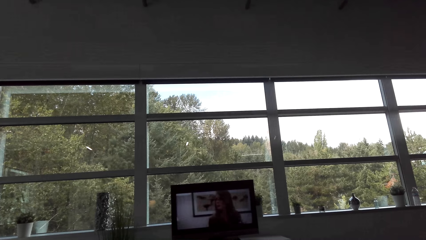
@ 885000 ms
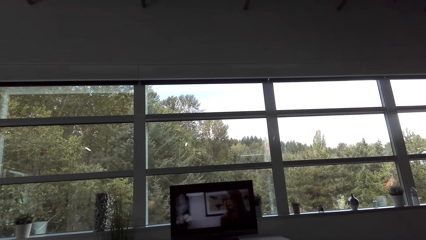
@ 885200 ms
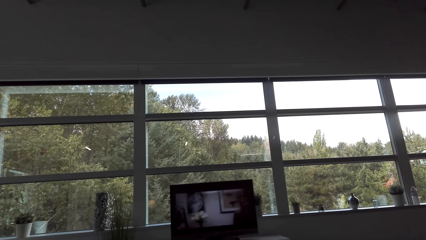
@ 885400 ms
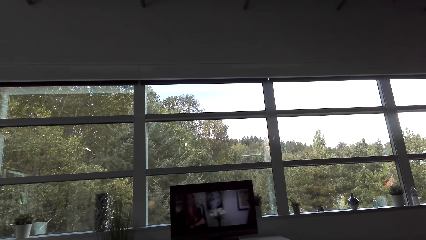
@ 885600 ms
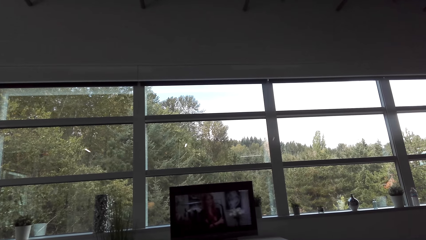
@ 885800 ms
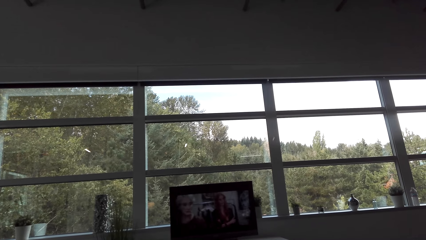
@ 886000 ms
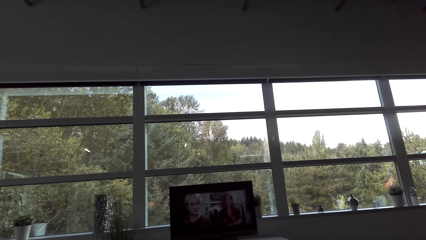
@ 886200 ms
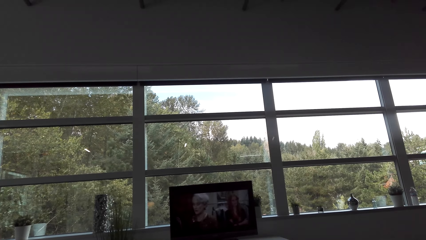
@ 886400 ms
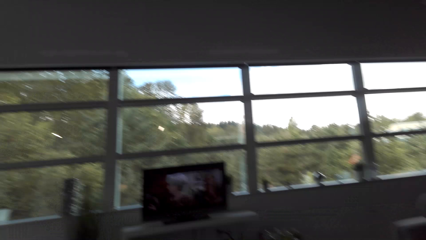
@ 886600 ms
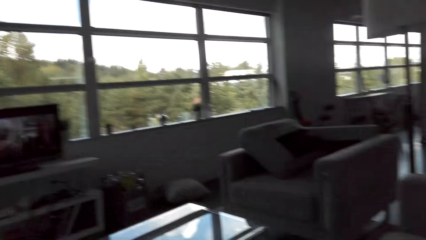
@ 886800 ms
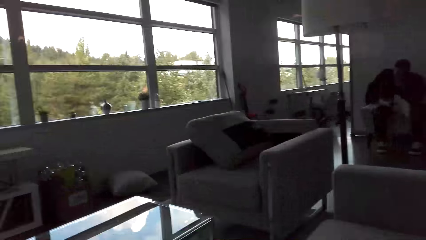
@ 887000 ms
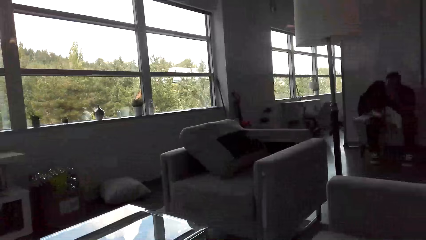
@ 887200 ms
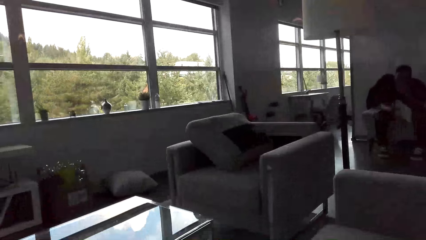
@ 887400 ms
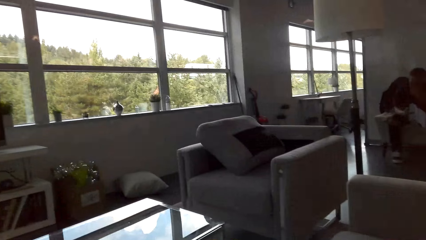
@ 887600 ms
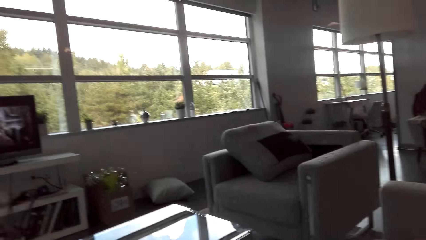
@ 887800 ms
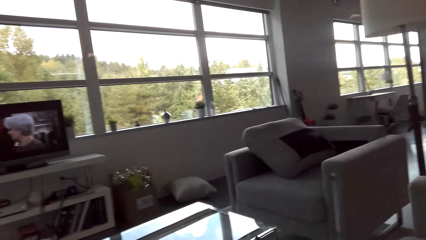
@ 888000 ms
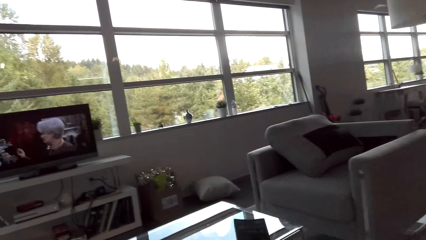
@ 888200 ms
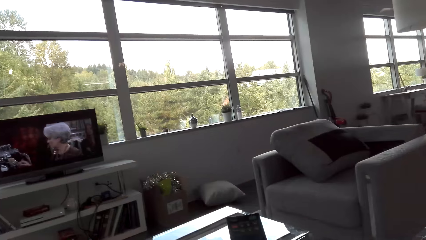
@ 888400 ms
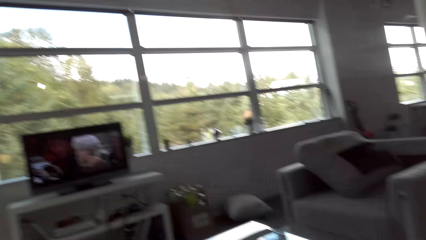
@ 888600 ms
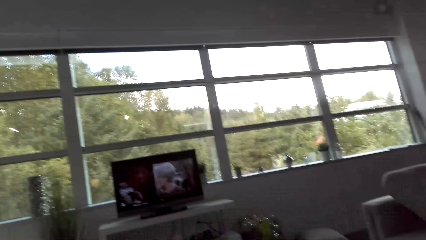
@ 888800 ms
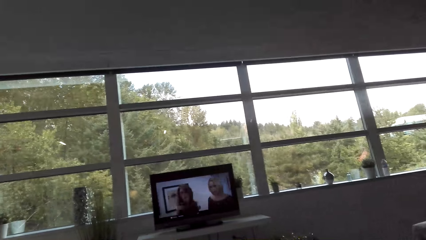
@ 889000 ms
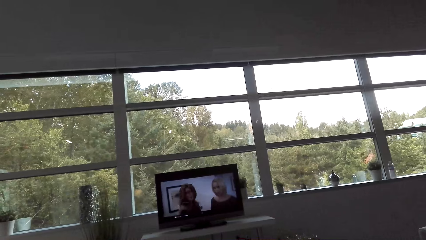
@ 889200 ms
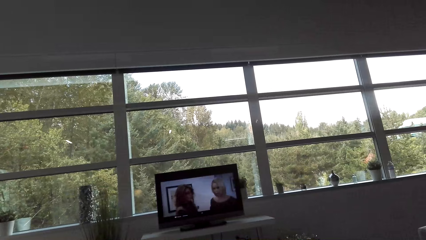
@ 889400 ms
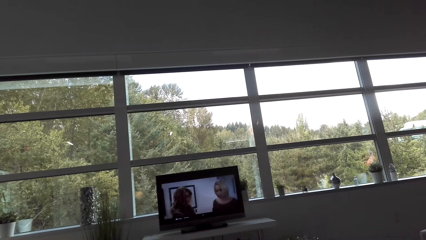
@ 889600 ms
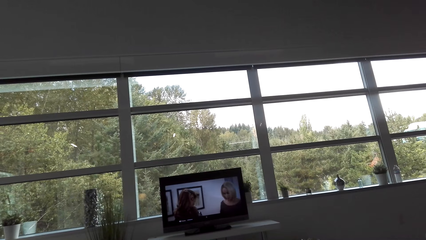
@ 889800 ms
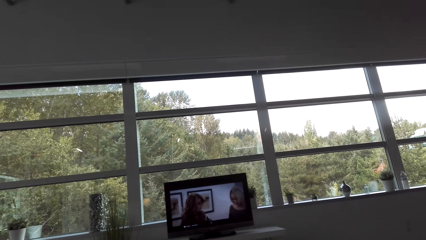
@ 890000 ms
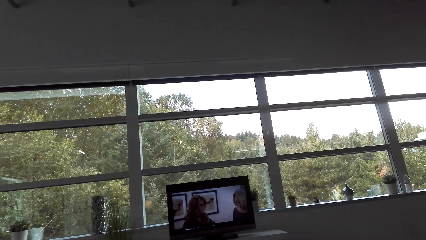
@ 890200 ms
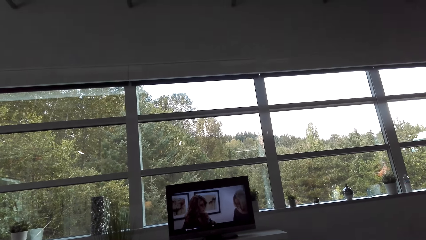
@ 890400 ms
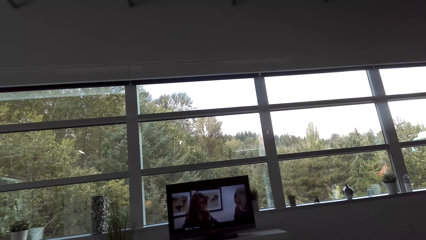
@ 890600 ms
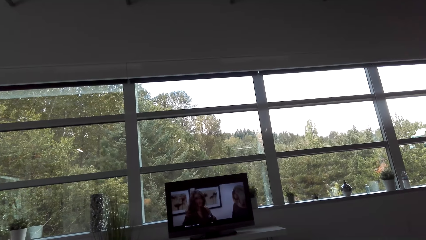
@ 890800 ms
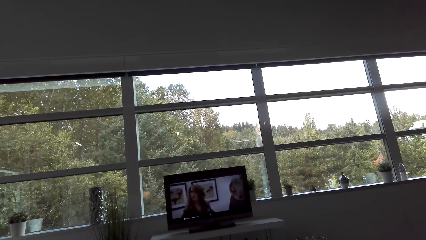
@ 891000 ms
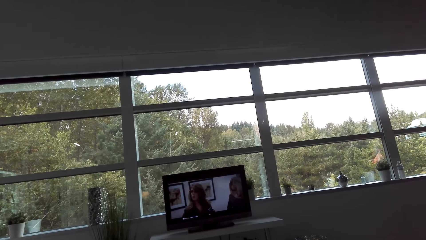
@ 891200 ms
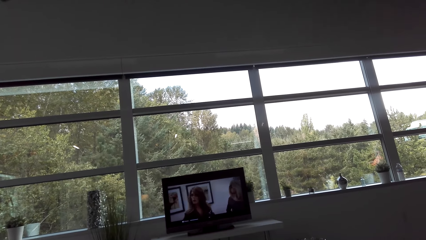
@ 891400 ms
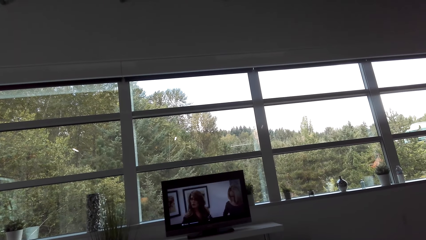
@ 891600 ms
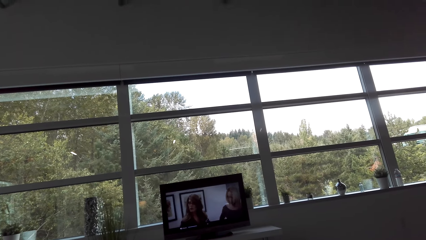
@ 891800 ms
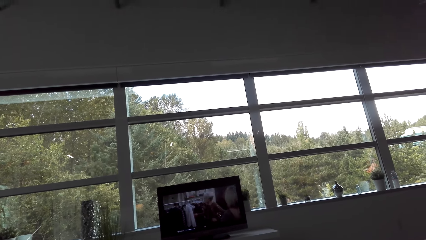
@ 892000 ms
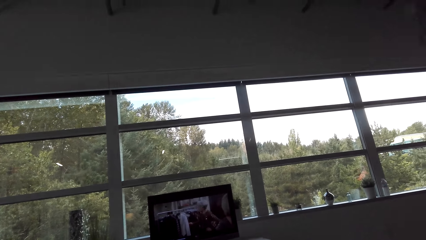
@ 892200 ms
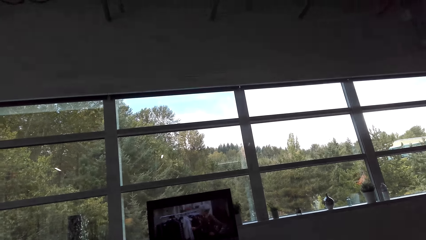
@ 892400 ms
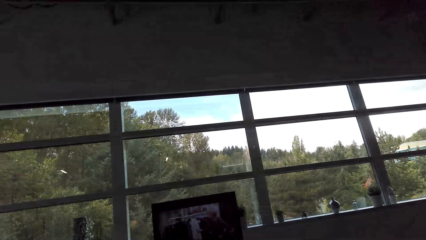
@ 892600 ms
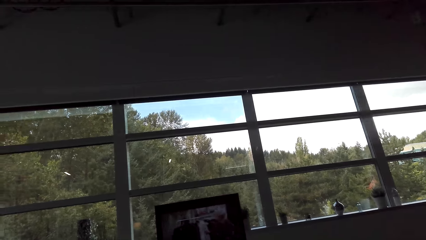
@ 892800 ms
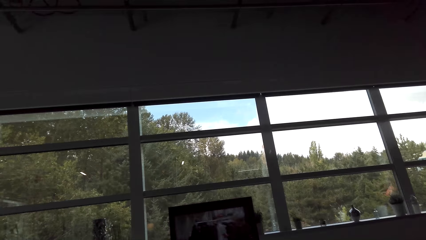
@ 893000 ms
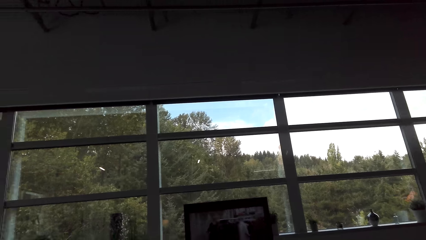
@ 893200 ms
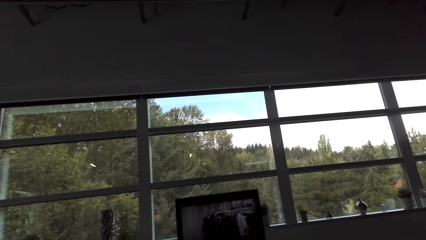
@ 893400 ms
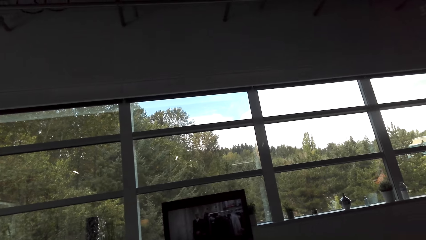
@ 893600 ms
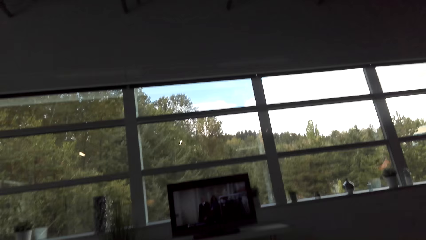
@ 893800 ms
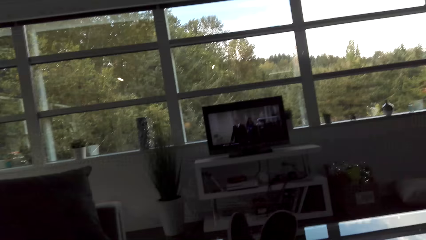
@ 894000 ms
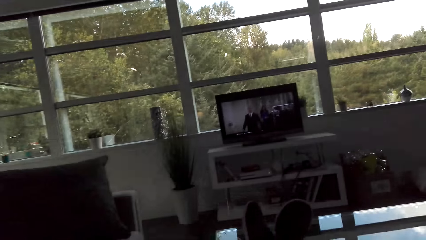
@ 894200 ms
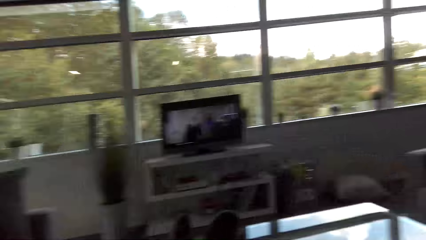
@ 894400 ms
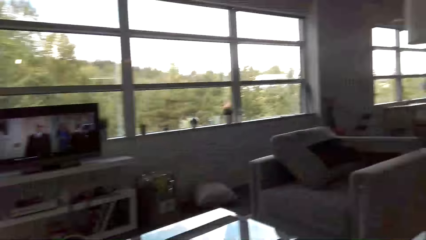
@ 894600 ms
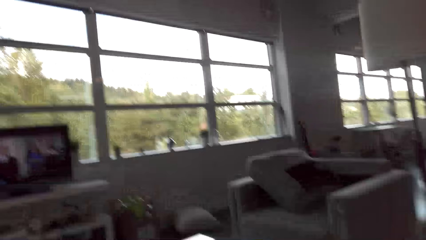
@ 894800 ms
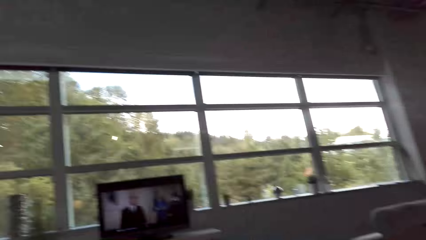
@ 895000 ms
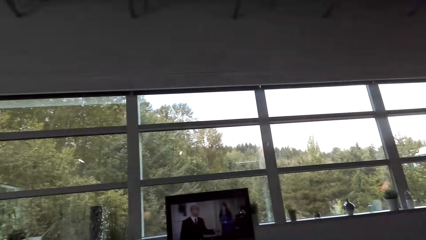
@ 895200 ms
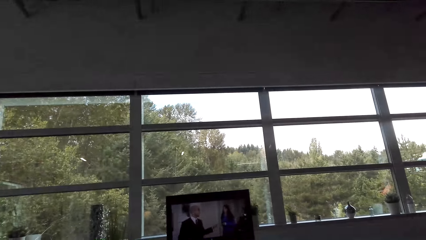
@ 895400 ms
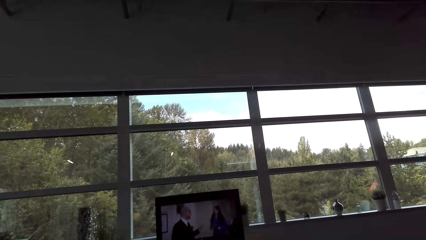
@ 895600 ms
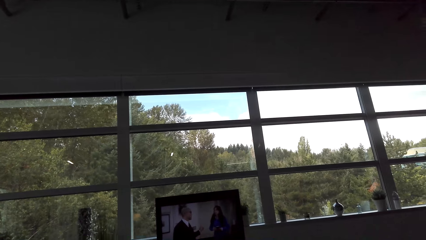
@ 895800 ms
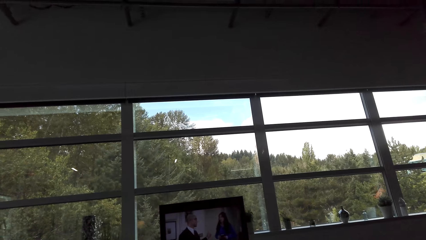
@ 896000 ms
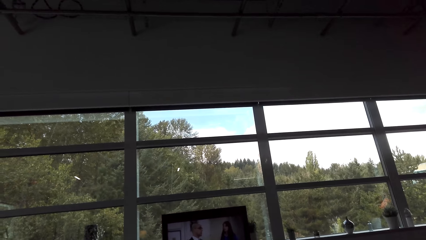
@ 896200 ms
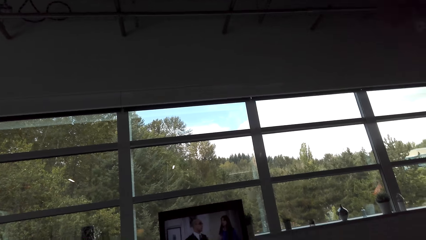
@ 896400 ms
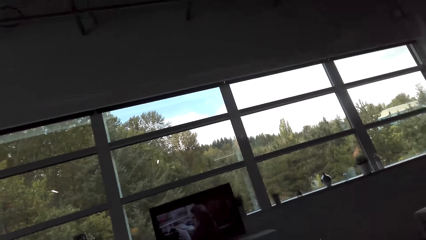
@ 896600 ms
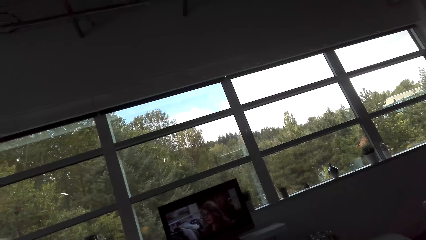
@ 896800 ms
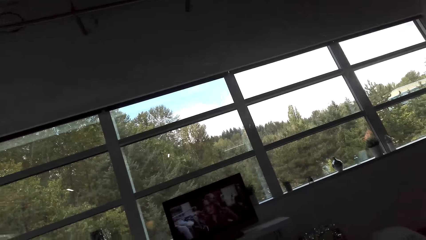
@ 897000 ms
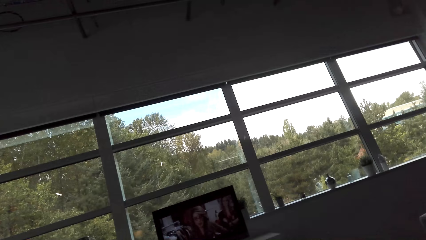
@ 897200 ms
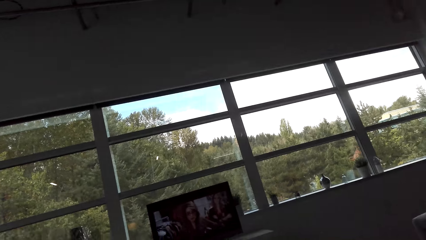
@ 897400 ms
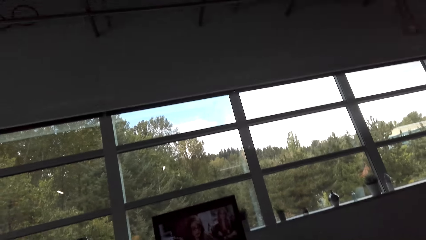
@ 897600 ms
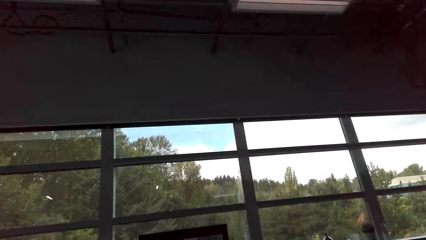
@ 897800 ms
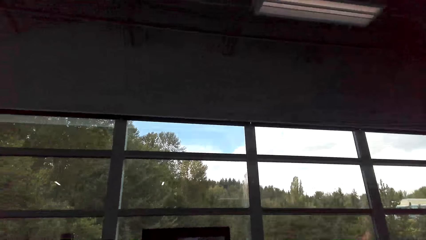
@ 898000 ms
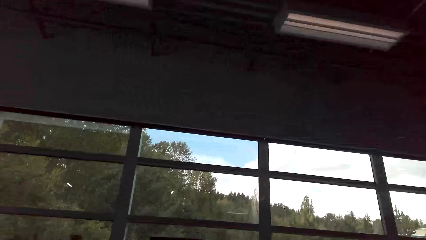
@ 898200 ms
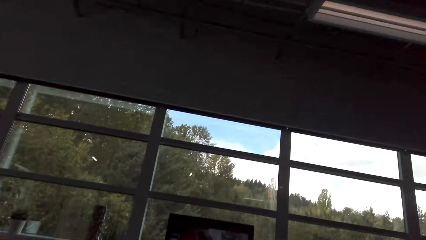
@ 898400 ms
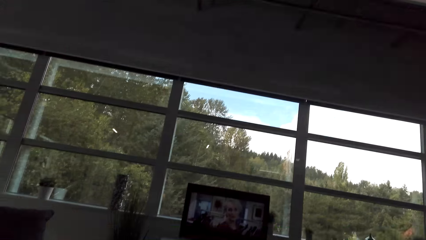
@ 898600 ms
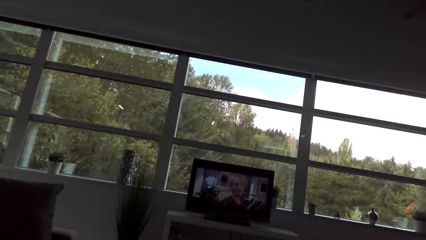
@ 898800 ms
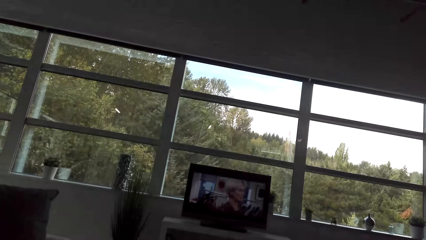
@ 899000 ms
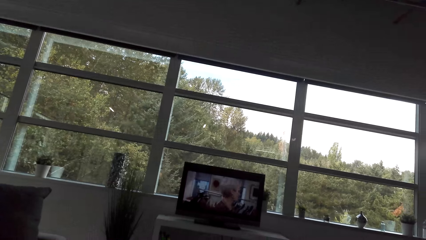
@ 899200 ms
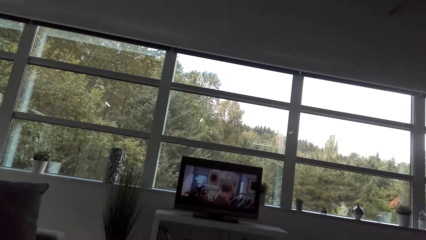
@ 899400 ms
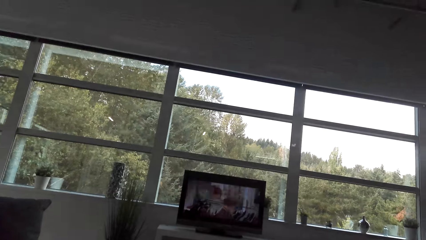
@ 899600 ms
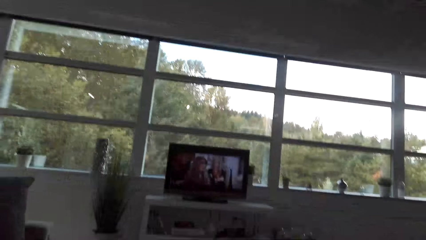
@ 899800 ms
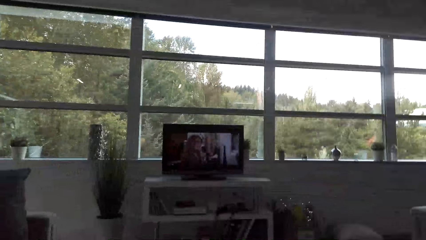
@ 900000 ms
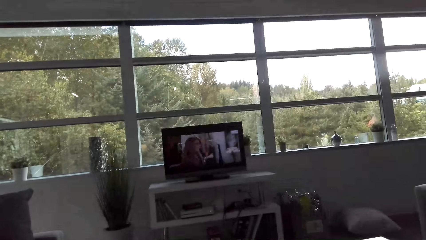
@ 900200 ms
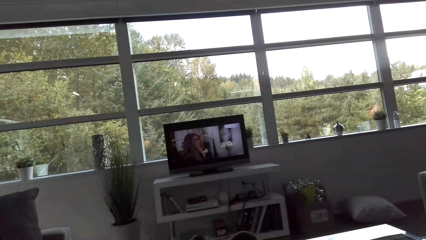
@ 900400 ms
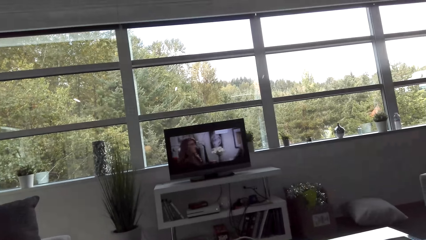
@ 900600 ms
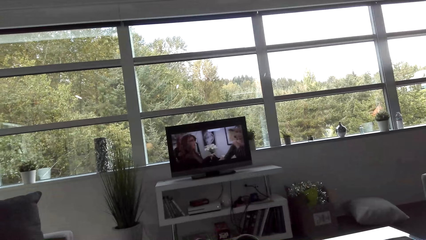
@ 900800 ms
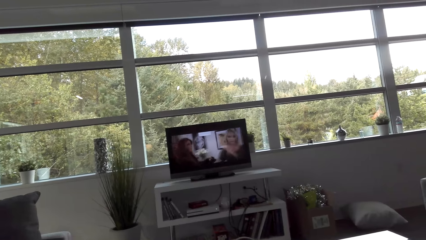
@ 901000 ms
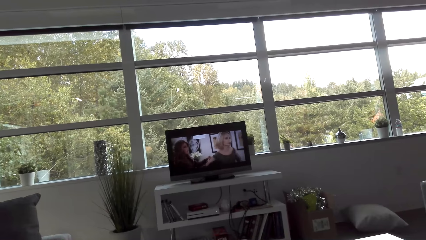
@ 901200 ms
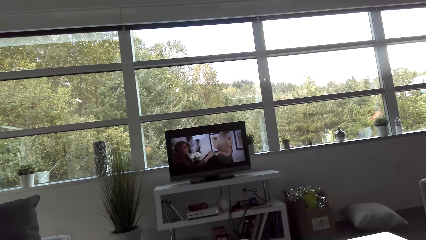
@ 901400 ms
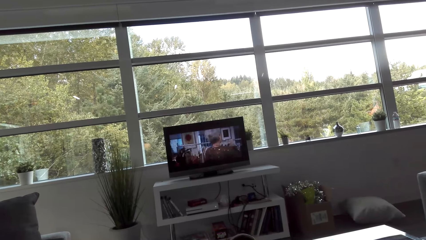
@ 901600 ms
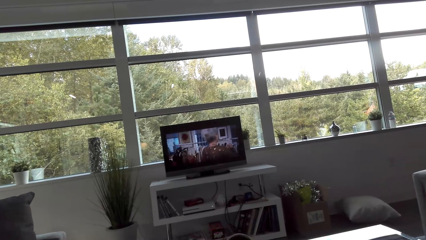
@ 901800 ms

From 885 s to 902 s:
The camera wearer looks around.
